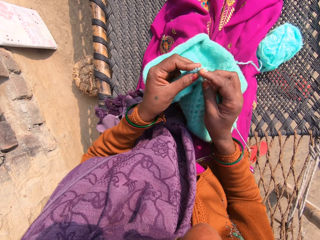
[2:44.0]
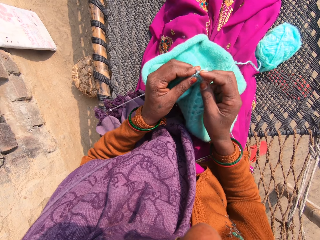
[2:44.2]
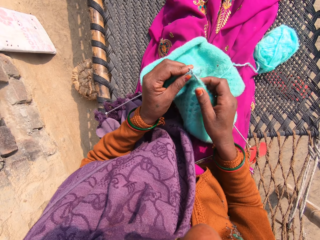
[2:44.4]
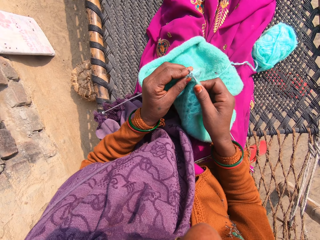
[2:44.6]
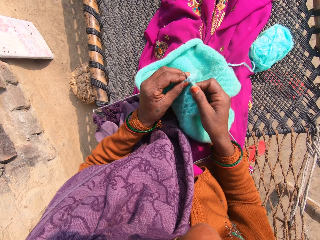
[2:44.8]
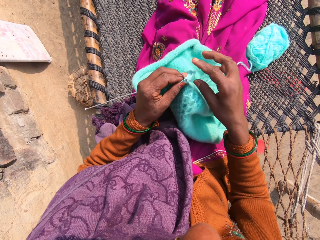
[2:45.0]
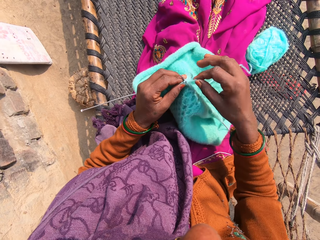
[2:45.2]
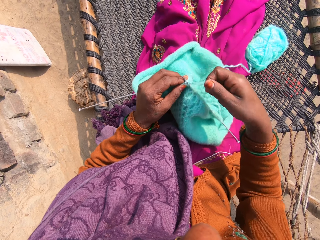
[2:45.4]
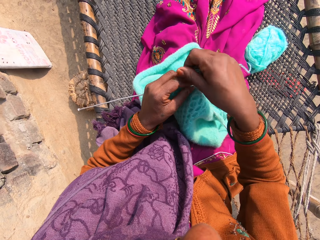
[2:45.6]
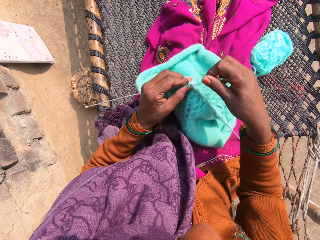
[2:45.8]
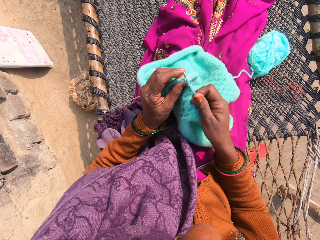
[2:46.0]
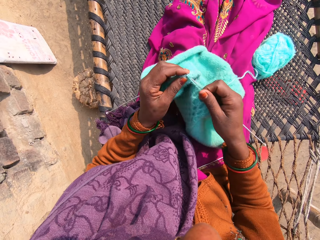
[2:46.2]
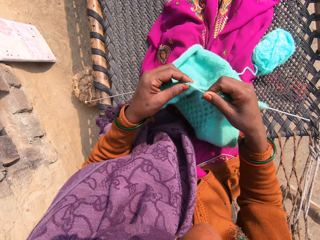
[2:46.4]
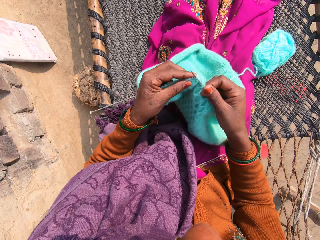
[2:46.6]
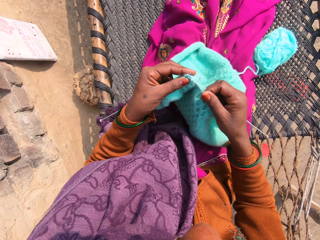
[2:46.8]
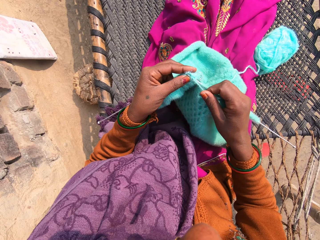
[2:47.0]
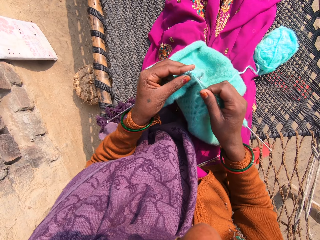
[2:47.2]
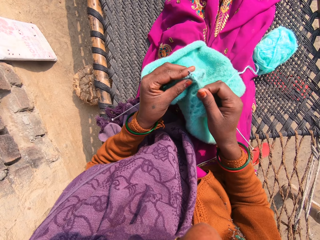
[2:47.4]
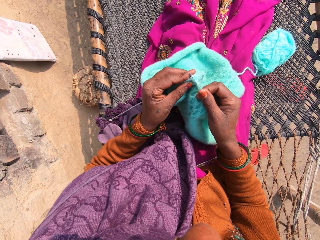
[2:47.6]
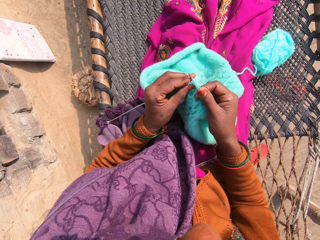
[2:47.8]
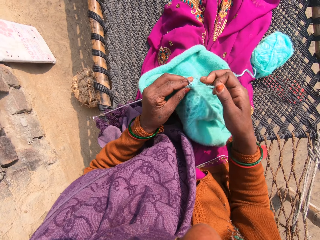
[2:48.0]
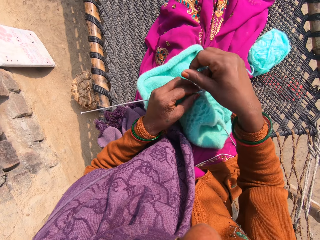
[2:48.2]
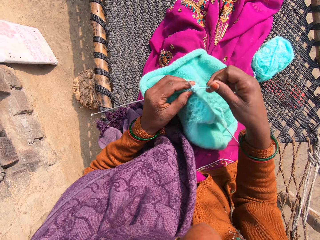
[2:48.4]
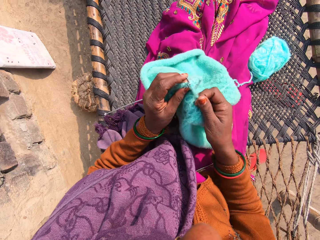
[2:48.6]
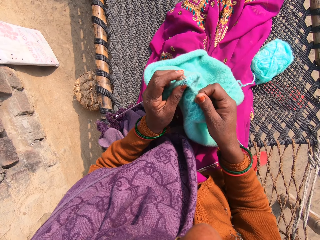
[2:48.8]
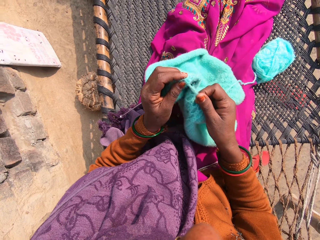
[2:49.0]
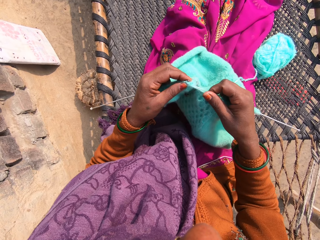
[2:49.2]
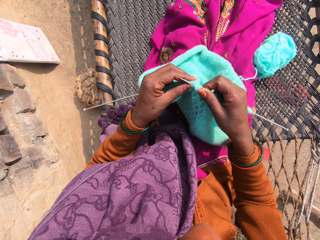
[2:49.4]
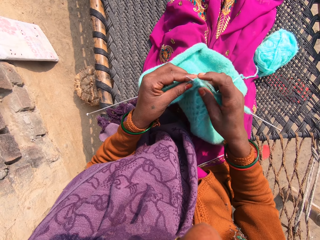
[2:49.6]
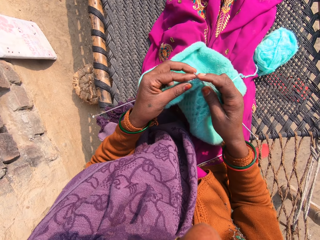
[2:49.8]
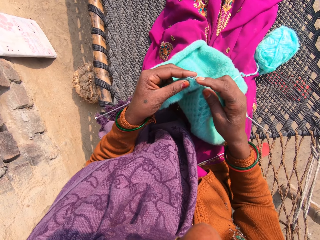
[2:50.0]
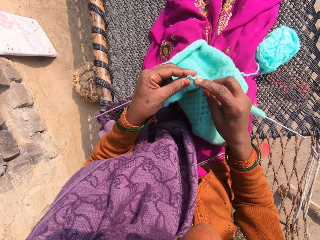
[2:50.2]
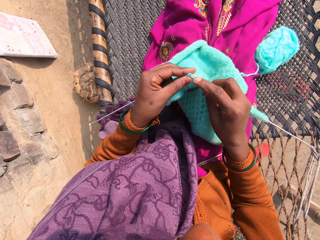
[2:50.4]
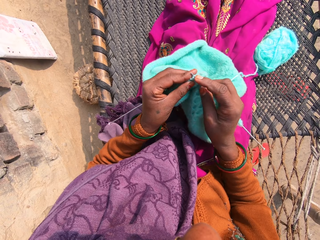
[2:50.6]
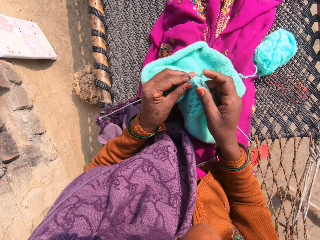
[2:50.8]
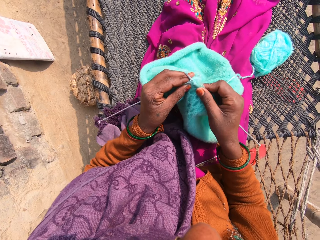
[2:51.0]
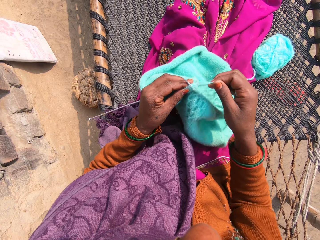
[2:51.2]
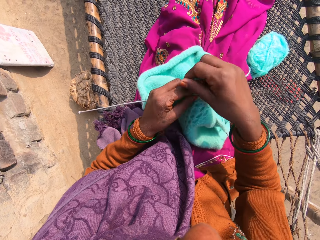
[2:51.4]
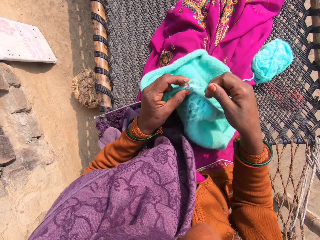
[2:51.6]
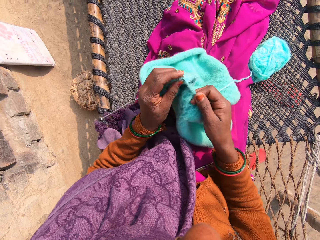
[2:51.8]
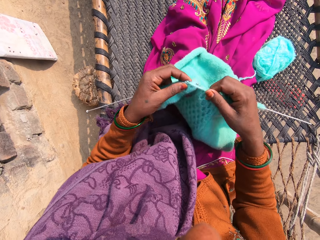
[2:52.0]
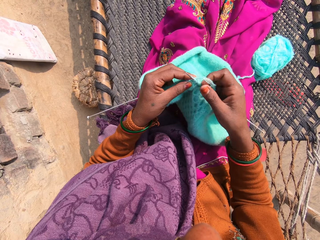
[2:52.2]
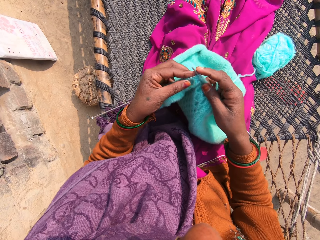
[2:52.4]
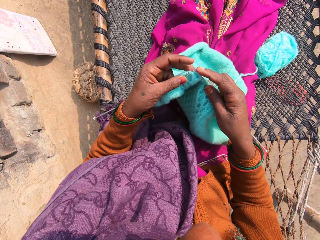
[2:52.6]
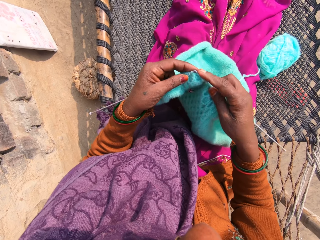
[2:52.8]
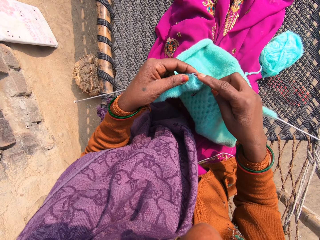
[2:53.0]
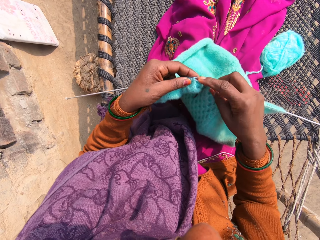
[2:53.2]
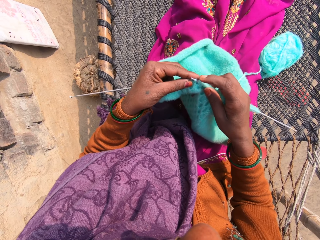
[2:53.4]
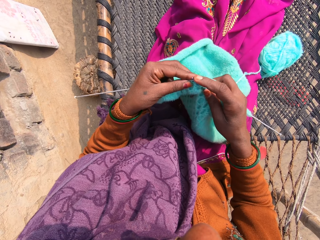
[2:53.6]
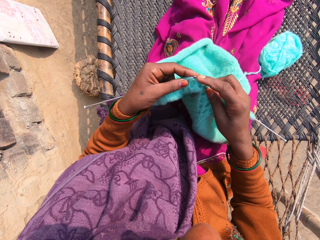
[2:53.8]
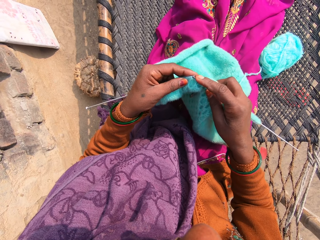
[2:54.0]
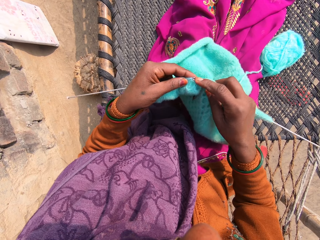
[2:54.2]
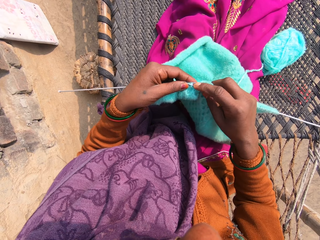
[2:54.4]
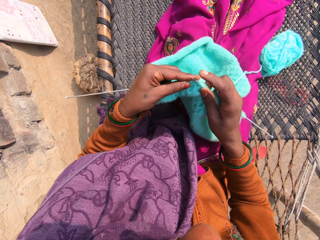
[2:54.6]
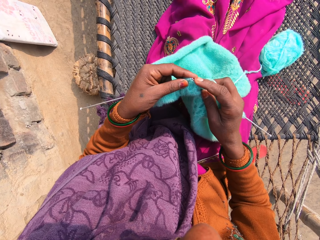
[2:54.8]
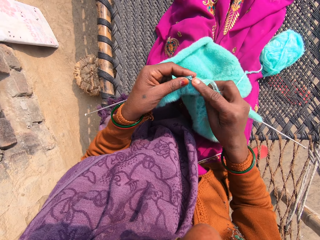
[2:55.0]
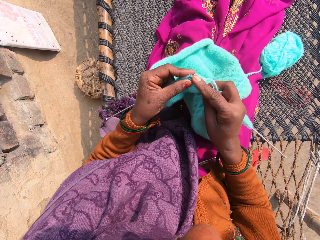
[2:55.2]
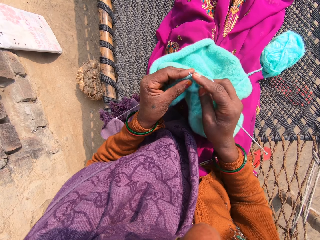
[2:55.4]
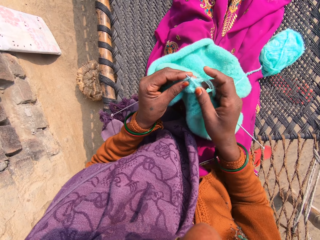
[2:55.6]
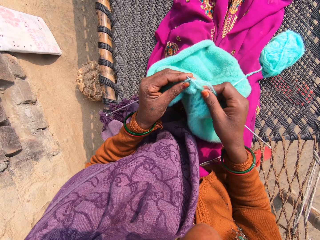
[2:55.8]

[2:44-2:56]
The camera wearer wraps the thread round the right hand crochet.

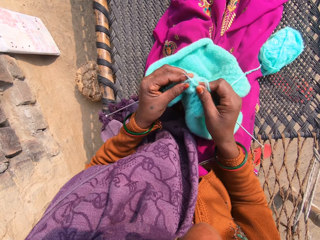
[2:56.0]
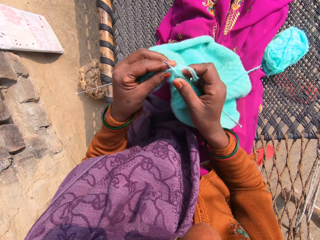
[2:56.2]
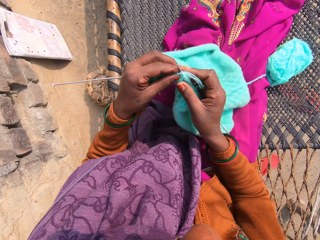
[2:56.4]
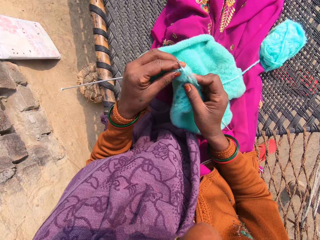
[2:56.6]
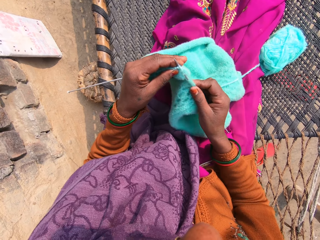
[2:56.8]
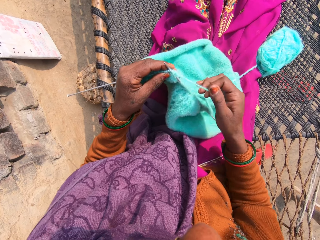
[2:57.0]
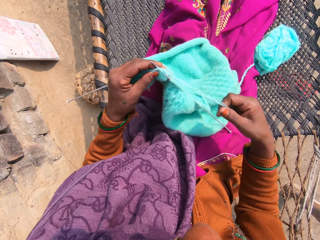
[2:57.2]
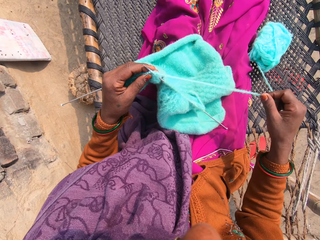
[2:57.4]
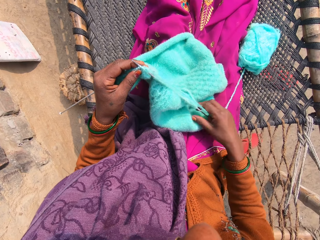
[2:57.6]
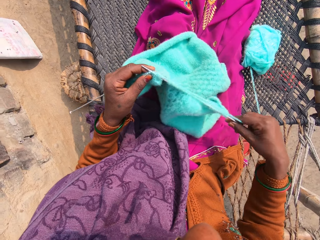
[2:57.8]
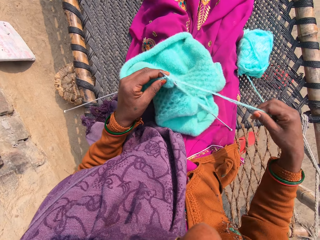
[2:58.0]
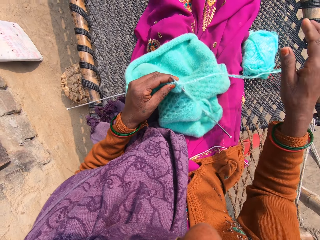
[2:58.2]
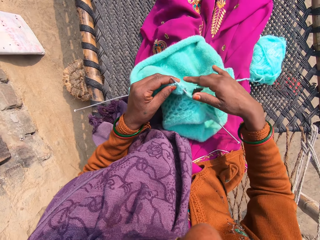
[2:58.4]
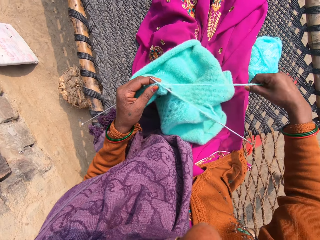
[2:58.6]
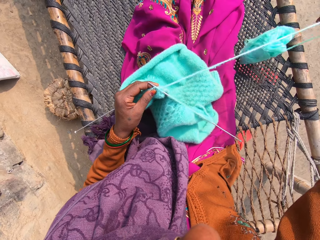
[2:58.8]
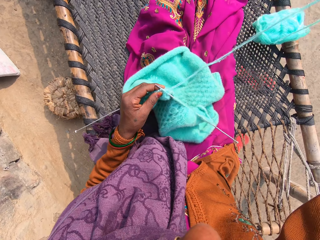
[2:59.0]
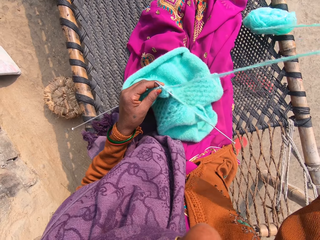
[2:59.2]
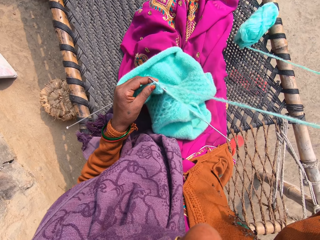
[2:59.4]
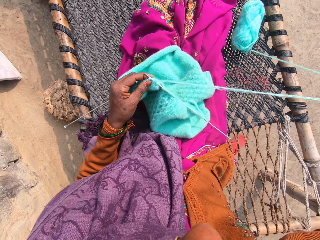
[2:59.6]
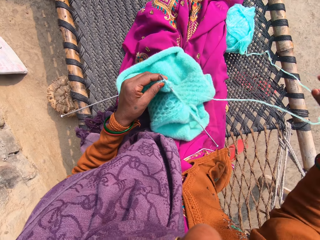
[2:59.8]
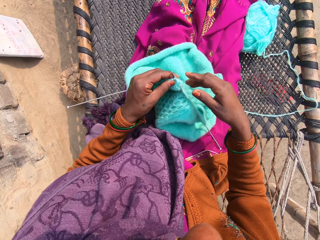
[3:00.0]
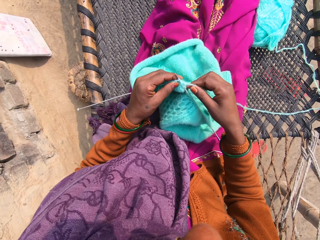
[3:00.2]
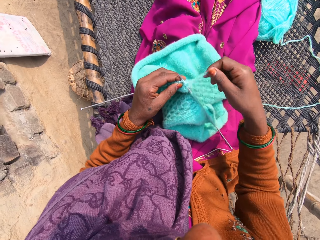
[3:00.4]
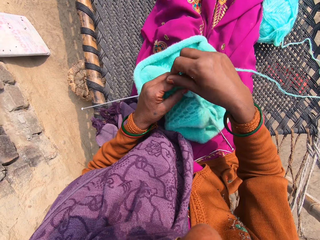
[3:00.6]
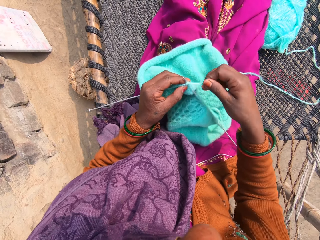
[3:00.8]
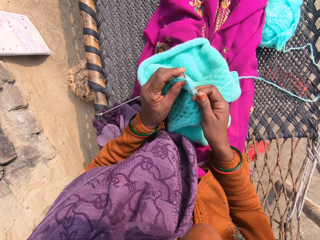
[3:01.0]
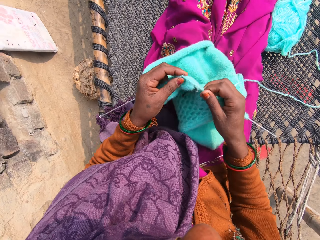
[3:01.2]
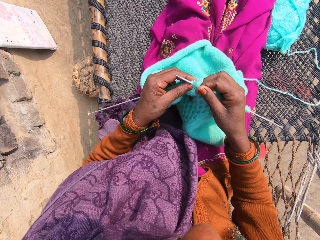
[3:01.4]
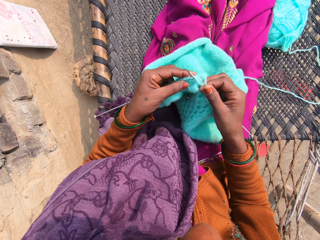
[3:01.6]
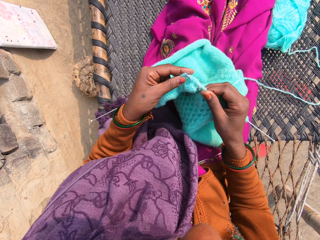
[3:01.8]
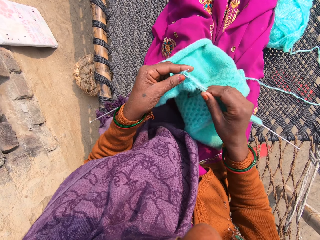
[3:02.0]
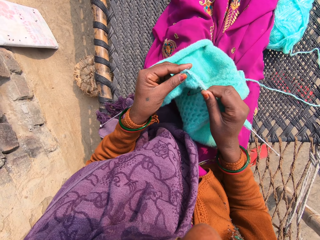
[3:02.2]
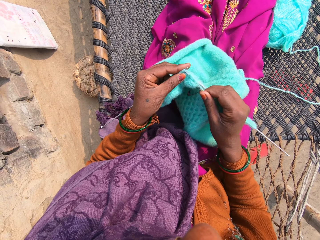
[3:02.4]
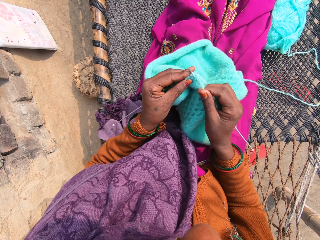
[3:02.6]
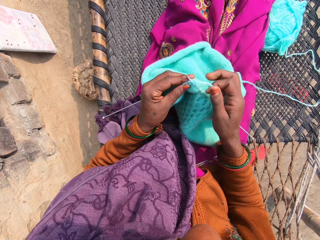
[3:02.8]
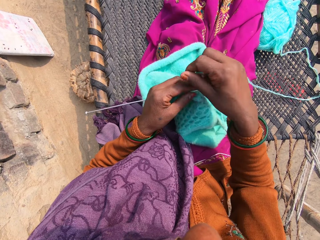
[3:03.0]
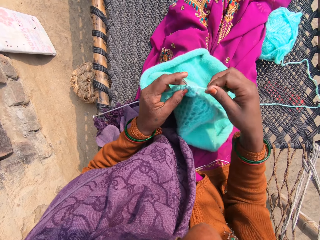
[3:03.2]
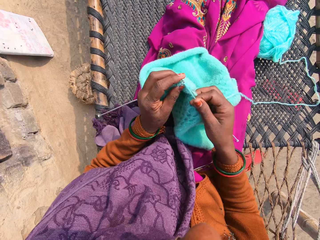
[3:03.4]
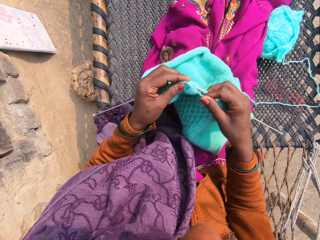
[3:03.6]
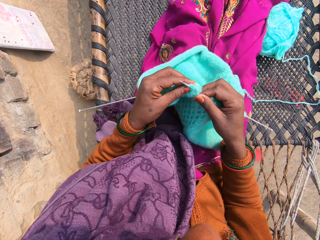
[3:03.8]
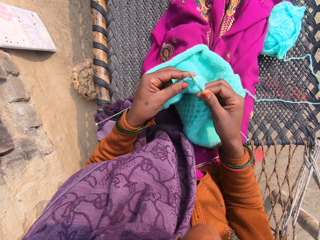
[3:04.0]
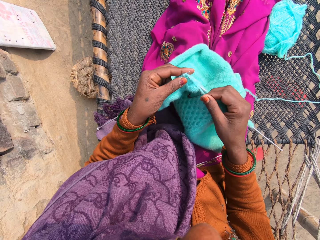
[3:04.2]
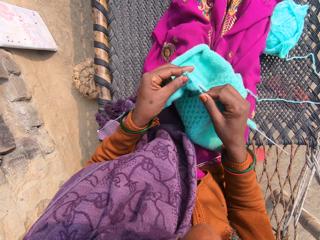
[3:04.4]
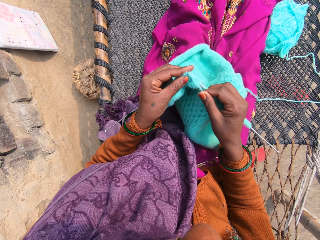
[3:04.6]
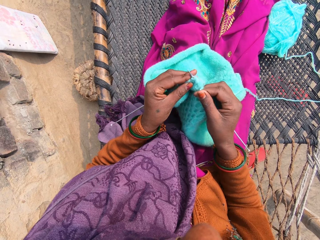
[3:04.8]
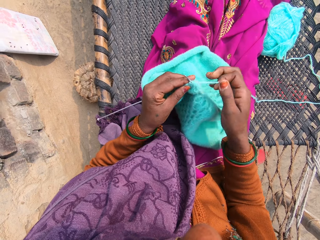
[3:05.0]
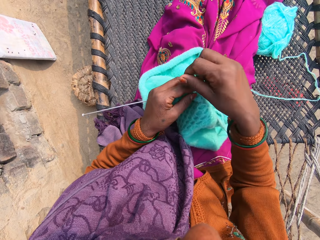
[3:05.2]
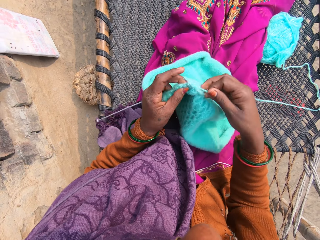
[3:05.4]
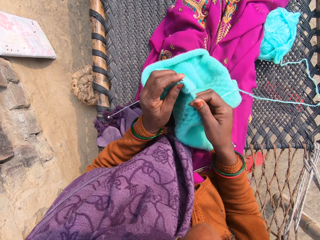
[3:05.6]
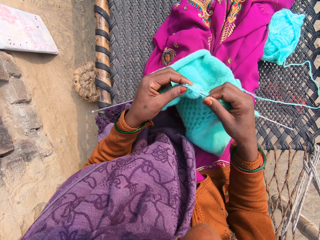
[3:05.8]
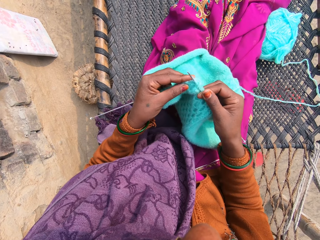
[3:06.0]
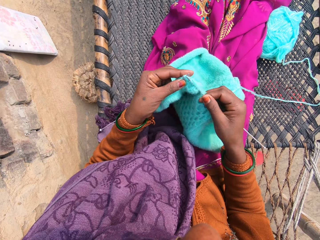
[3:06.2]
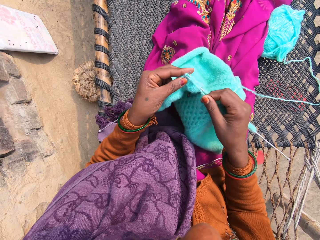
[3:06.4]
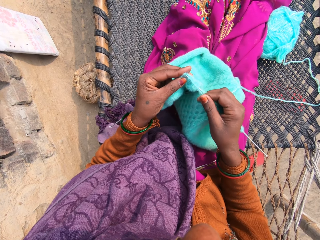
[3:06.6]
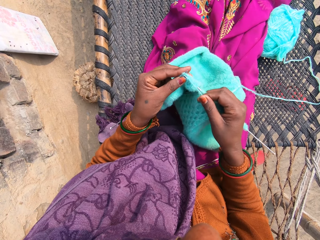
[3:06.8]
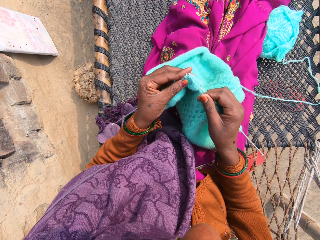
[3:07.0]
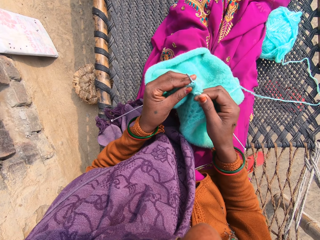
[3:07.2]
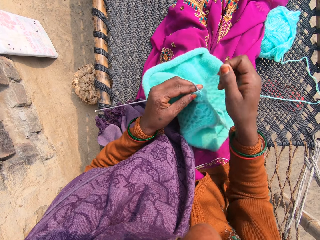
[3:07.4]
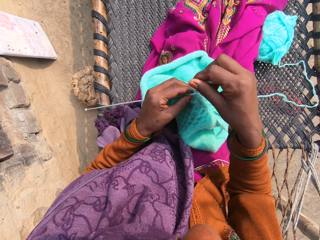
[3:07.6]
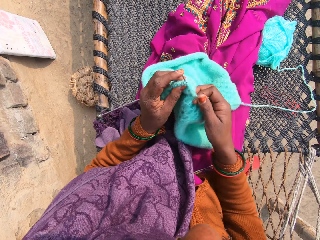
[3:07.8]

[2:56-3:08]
The camera wearer draws the yarn or thread with her right hand. She knits the yarn into a piece of garment with knitting pins. She hums a tune. She wraps the thread round the right hand crochet.
